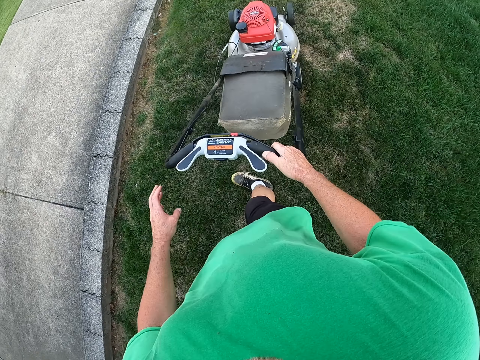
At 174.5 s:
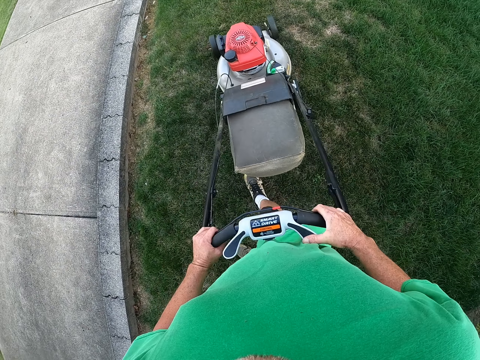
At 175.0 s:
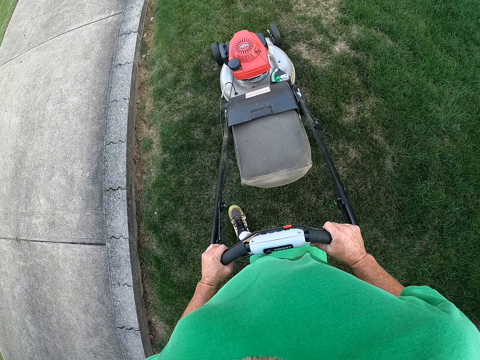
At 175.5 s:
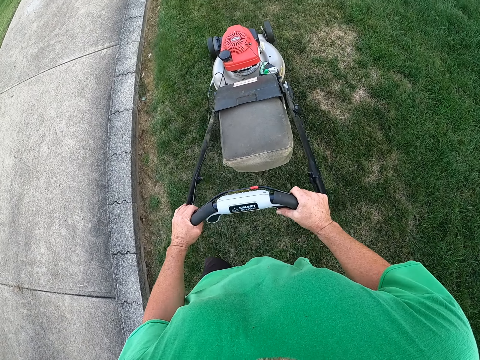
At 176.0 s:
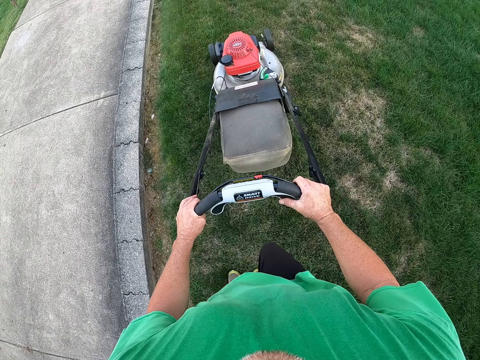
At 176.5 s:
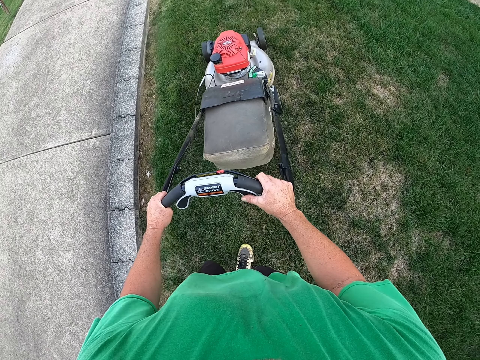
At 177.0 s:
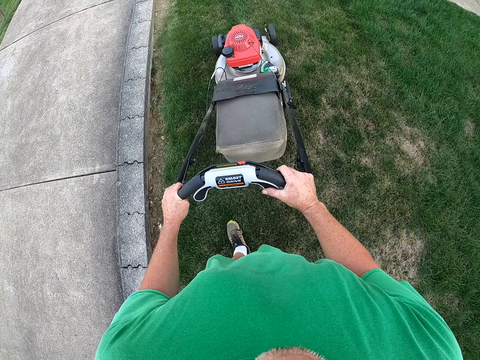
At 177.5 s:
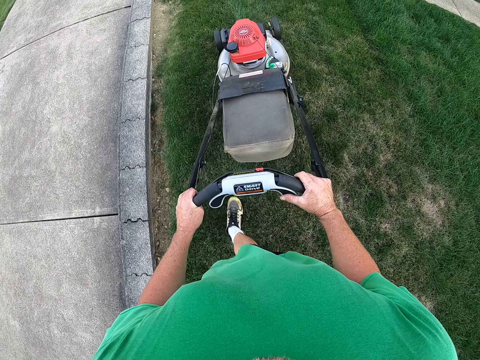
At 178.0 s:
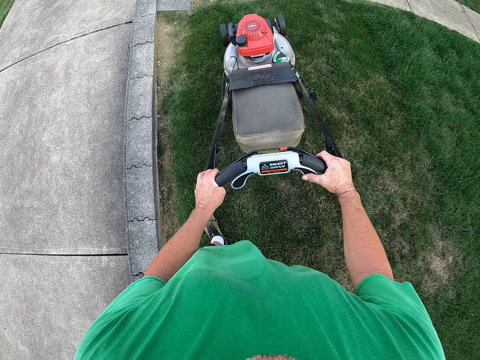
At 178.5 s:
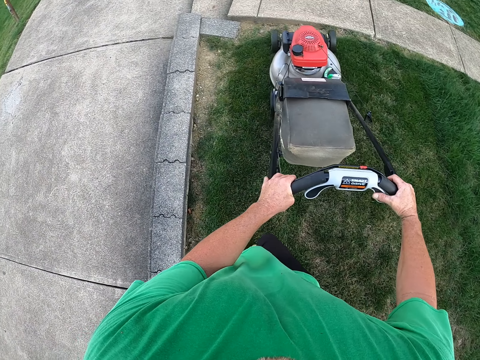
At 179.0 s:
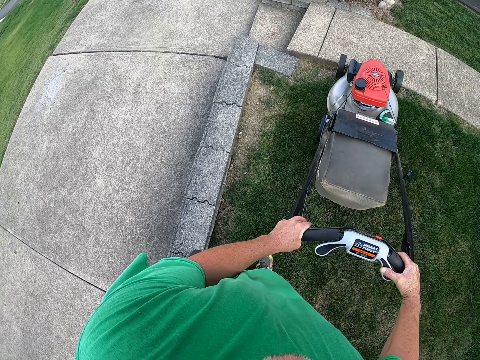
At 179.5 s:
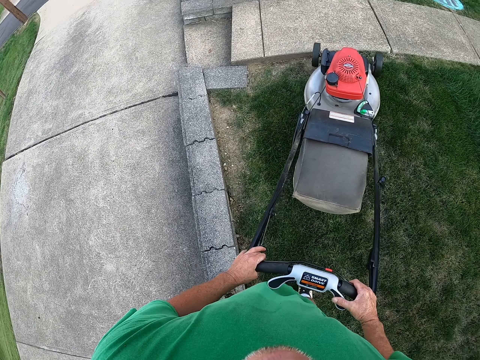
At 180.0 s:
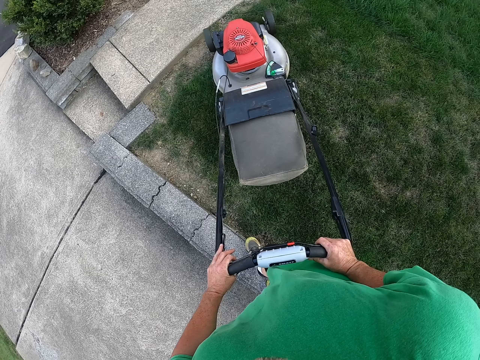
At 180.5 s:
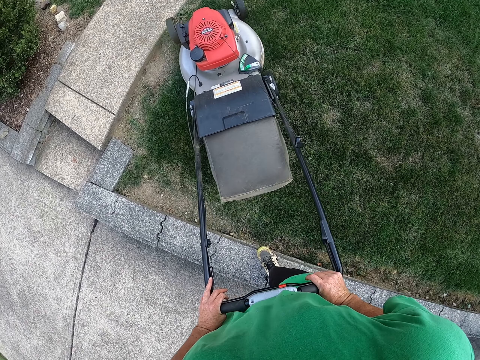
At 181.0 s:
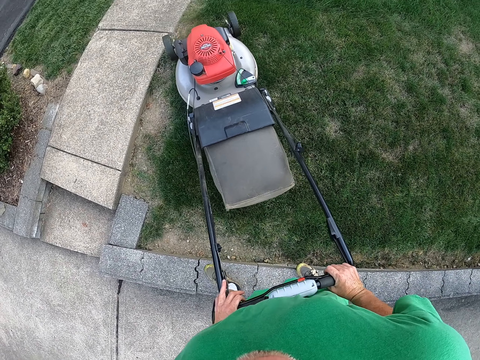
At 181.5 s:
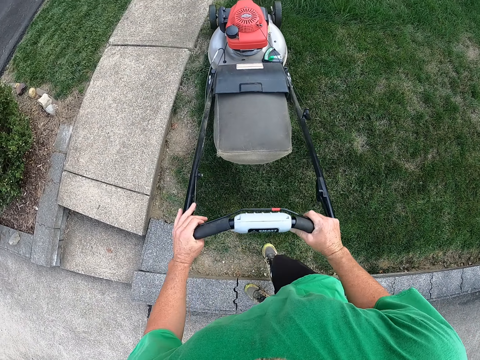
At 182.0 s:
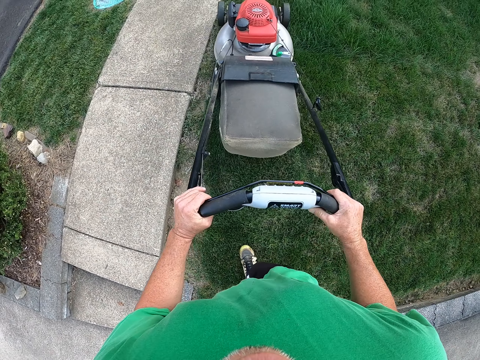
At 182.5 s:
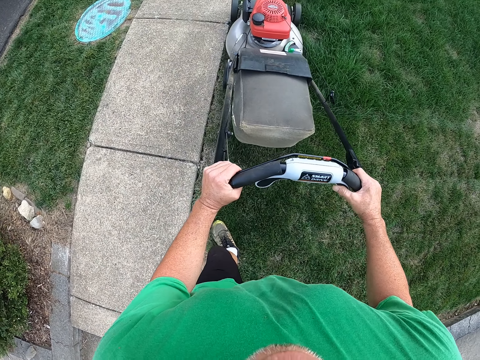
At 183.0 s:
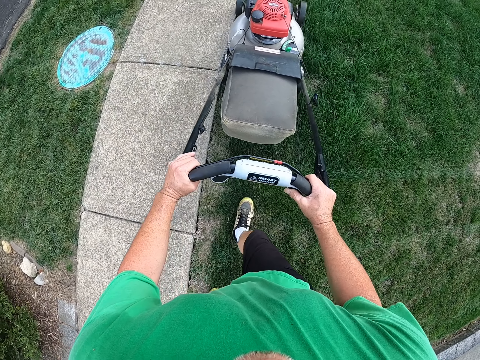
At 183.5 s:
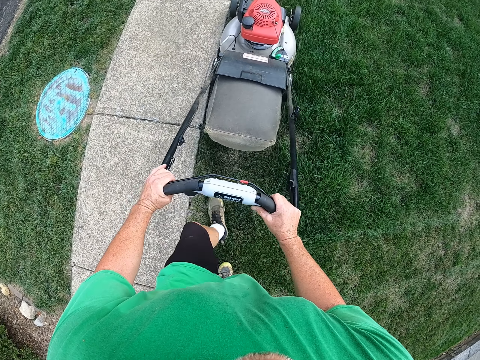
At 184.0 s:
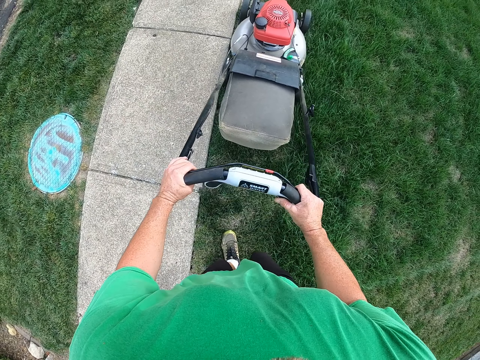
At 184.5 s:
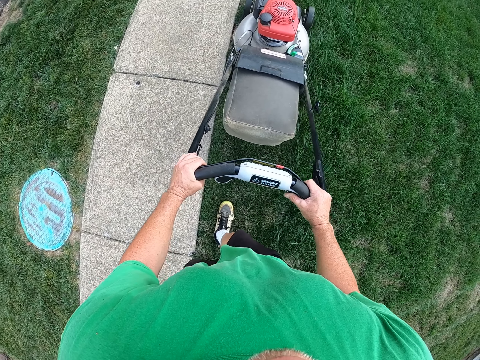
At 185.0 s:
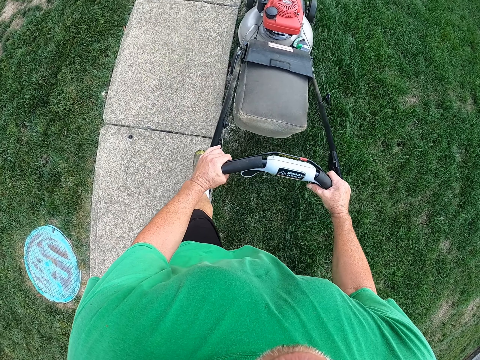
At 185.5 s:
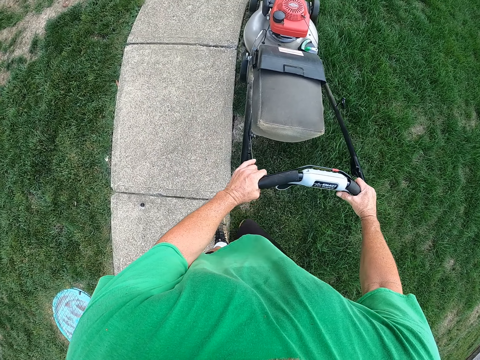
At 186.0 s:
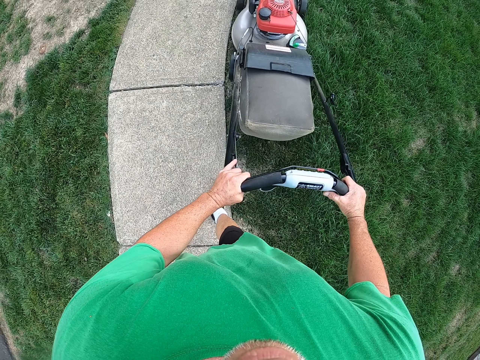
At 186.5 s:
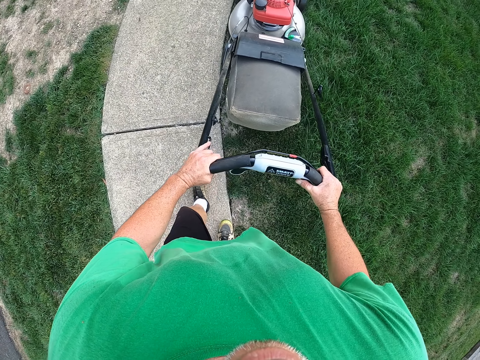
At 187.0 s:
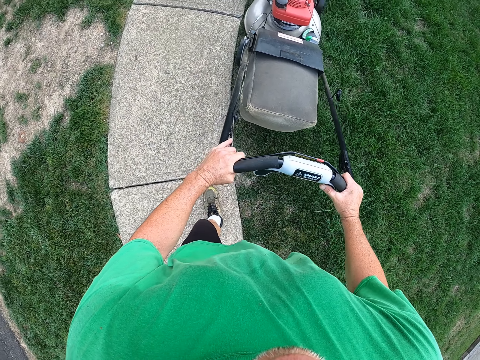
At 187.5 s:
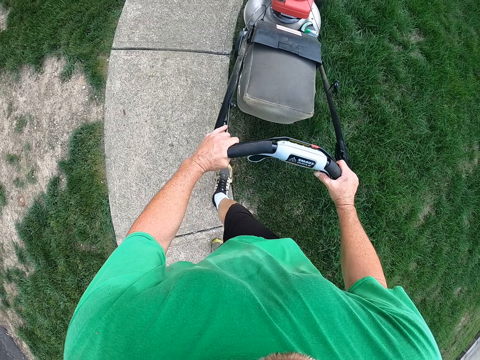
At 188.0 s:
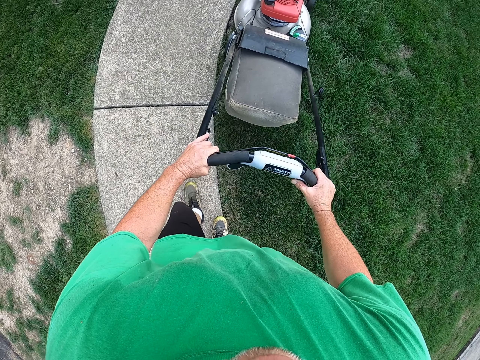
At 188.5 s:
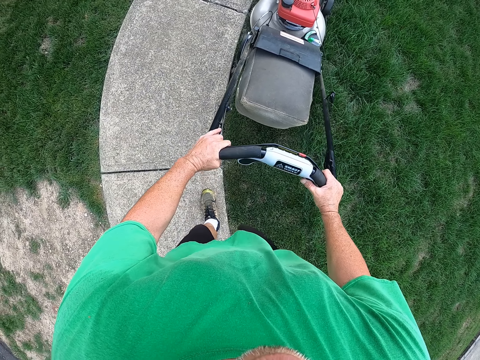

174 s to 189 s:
The camera wearer pushes the lawn mower. They pull the mower. They push the mower.

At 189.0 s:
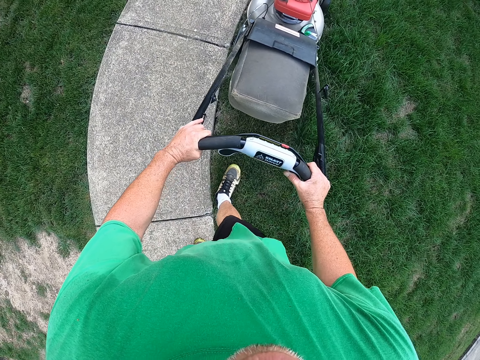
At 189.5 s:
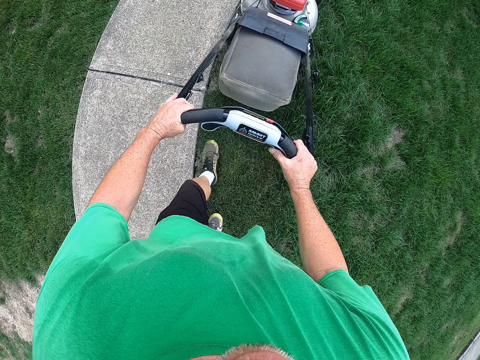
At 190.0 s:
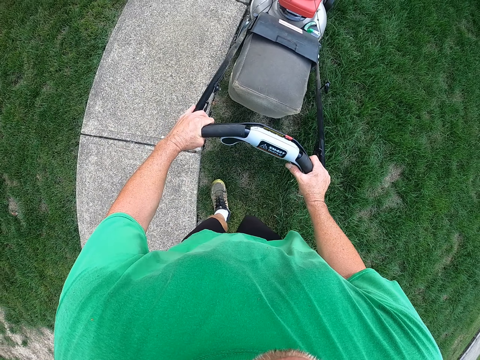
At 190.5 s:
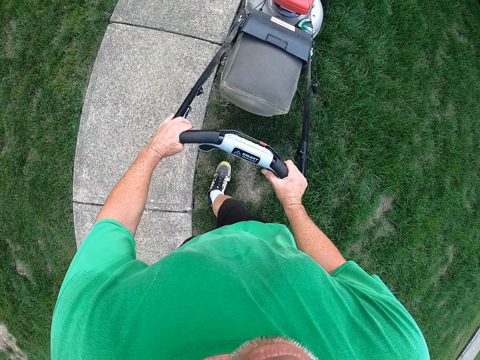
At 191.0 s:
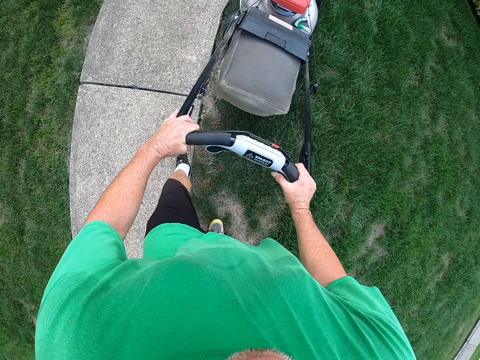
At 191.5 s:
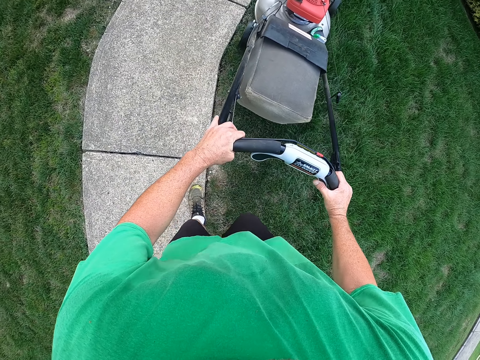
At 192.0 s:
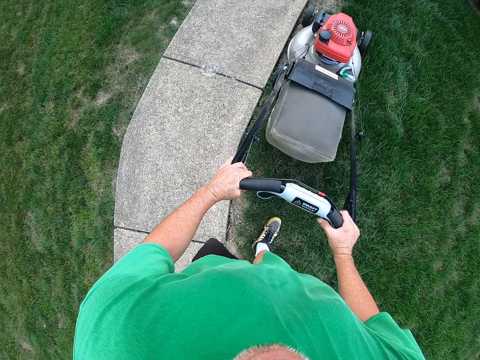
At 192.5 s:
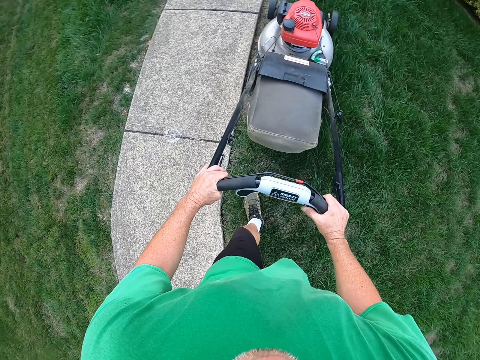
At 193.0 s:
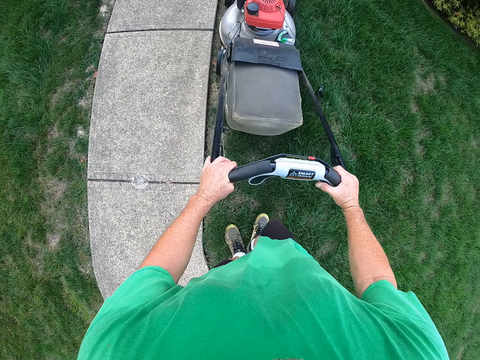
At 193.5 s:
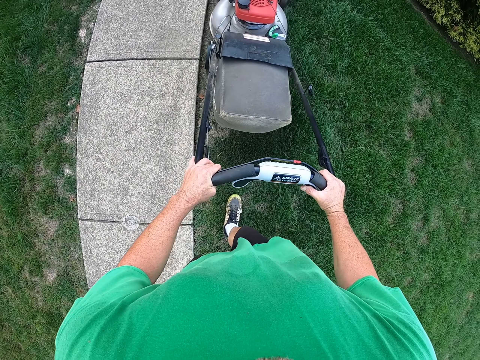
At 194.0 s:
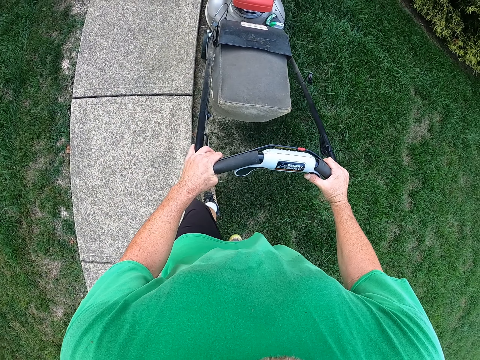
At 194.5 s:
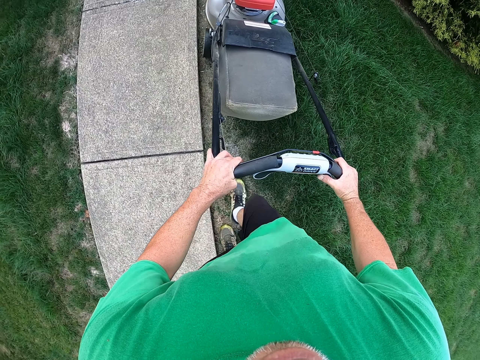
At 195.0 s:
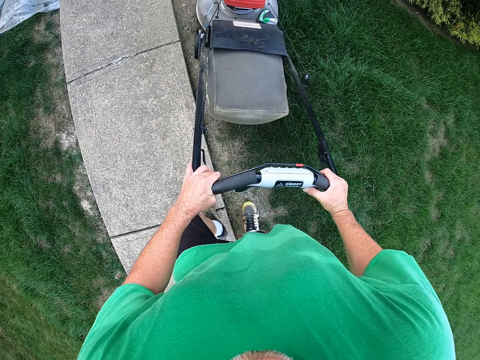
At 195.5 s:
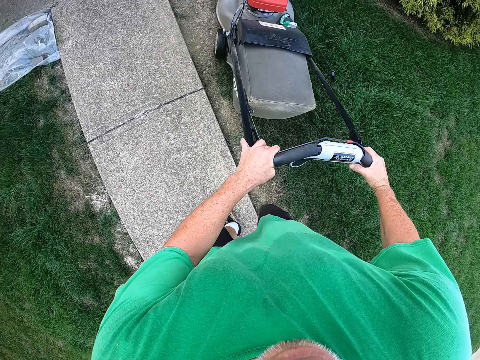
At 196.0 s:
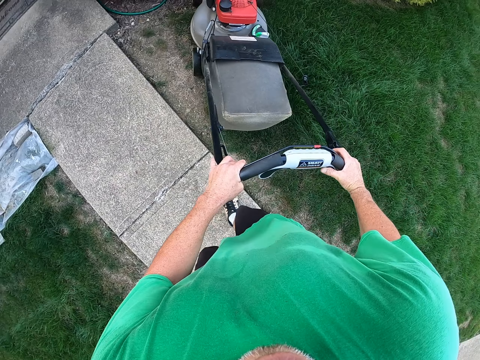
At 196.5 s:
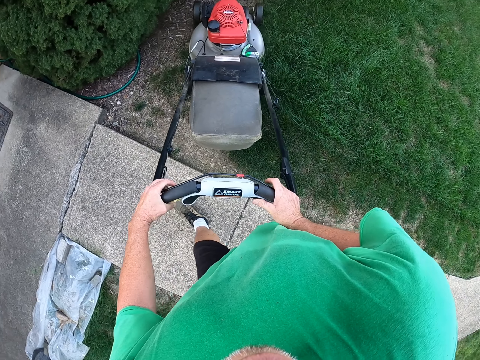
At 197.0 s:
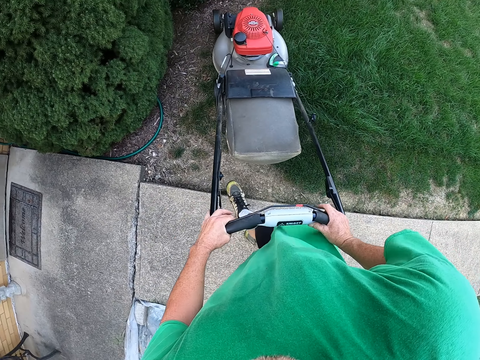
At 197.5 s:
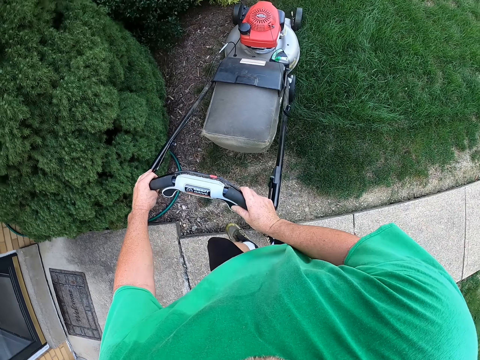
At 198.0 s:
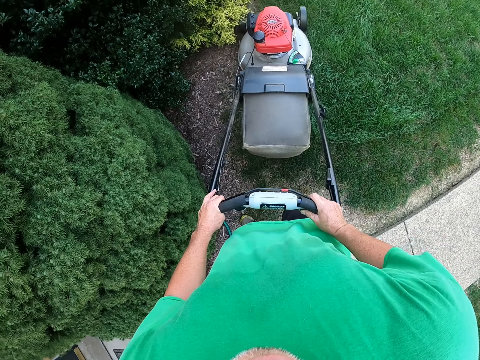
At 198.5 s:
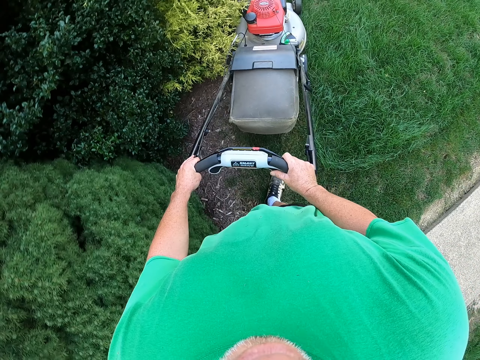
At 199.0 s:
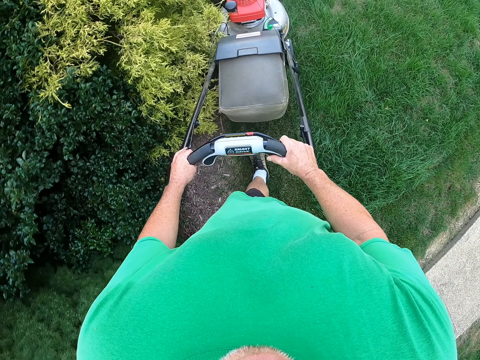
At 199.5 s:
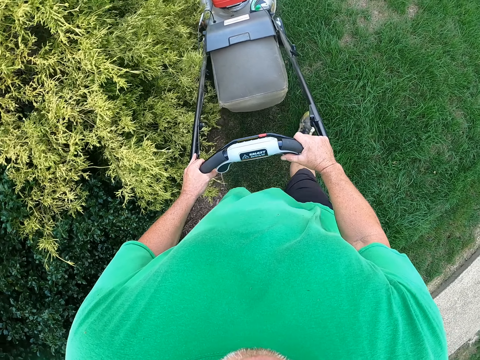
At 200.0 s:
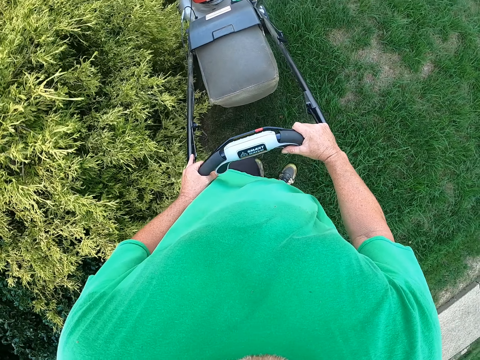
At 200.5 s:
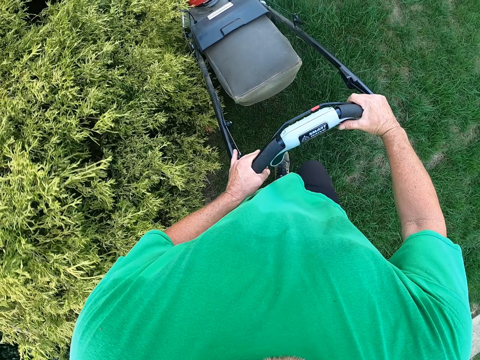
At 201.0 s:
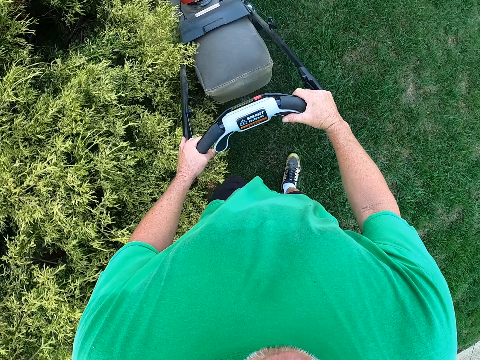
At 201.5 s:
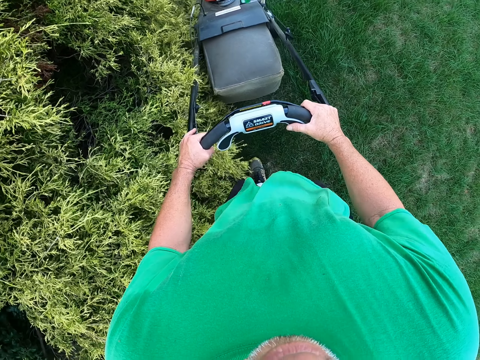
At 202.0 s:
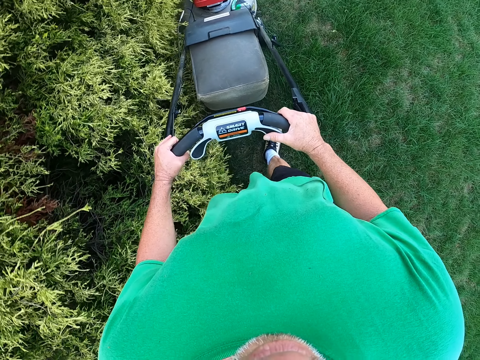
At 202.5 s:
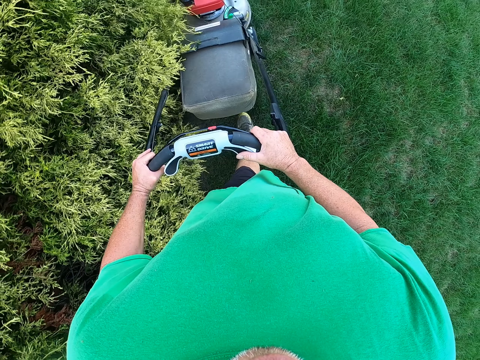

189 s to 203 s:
The camera wearer turns the mower right.
